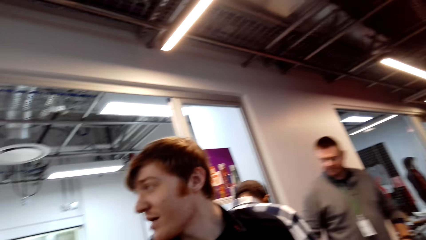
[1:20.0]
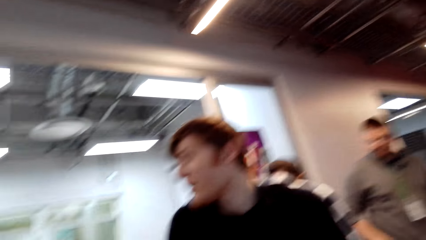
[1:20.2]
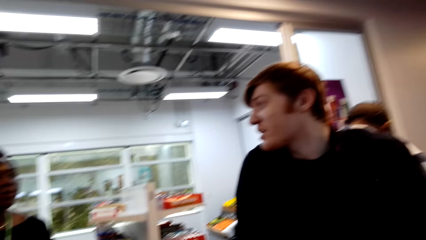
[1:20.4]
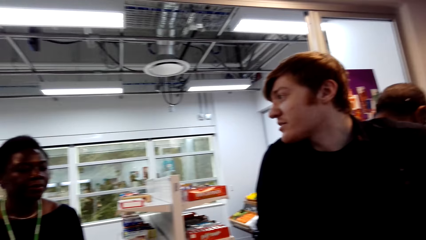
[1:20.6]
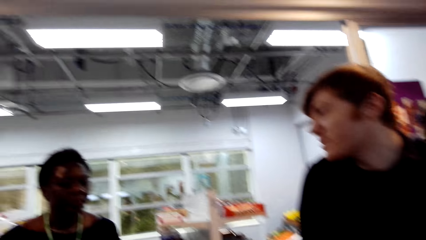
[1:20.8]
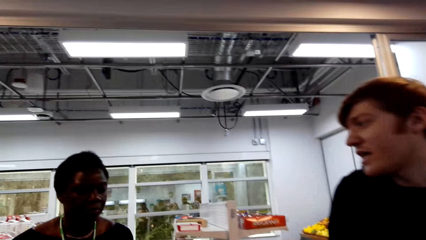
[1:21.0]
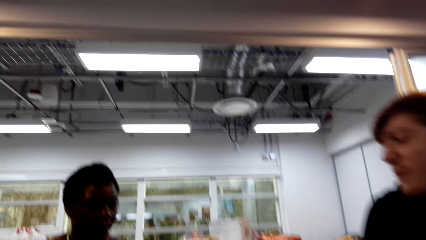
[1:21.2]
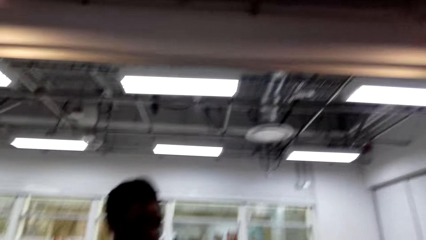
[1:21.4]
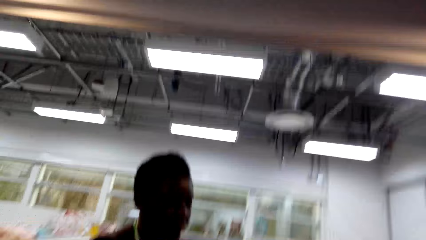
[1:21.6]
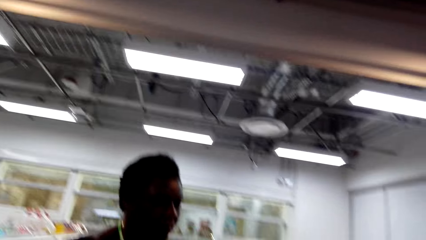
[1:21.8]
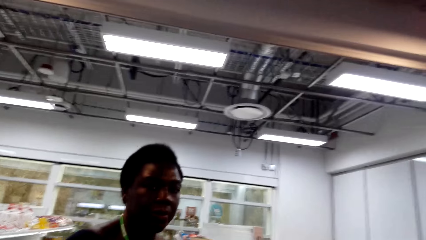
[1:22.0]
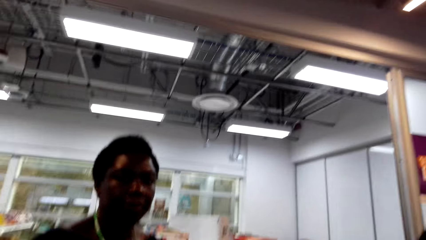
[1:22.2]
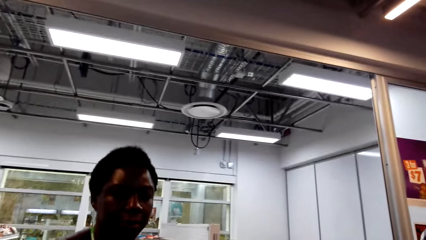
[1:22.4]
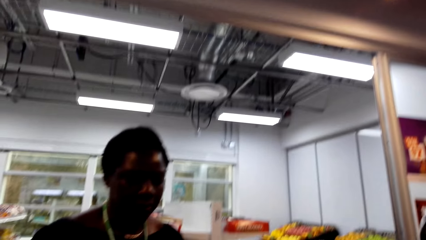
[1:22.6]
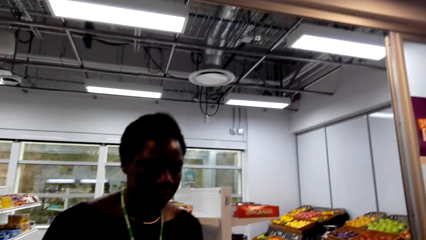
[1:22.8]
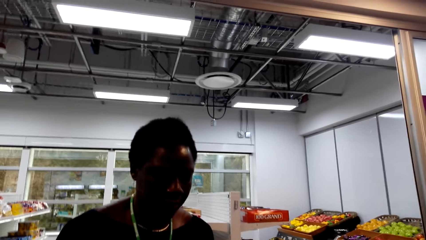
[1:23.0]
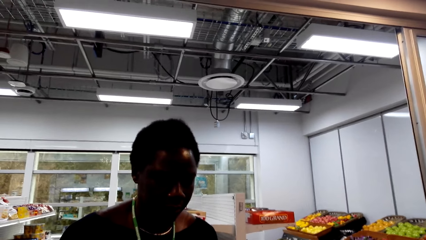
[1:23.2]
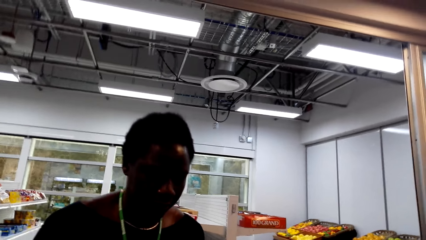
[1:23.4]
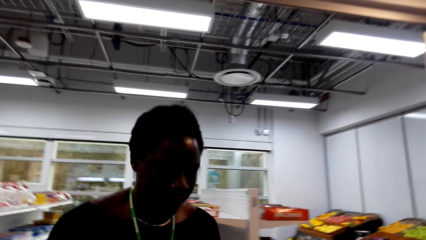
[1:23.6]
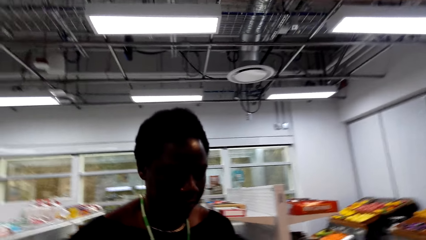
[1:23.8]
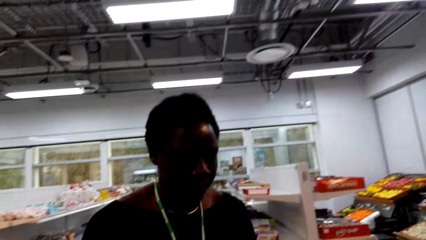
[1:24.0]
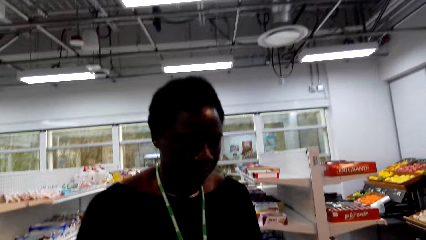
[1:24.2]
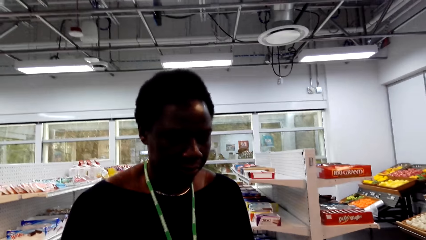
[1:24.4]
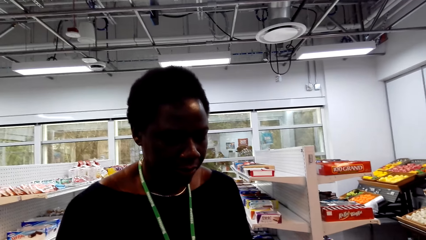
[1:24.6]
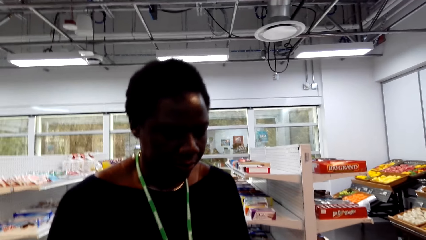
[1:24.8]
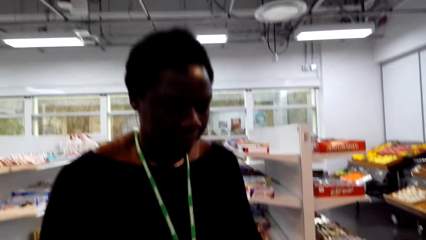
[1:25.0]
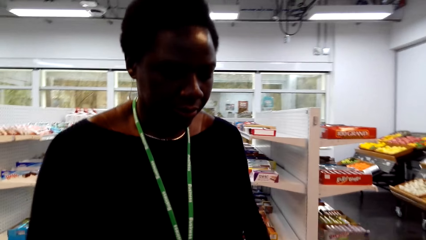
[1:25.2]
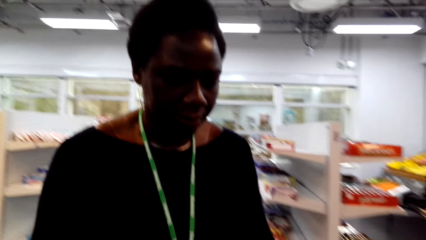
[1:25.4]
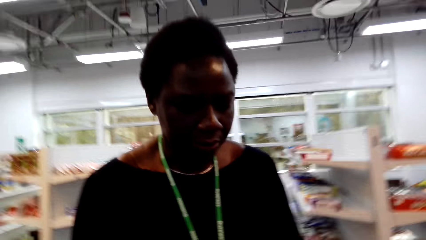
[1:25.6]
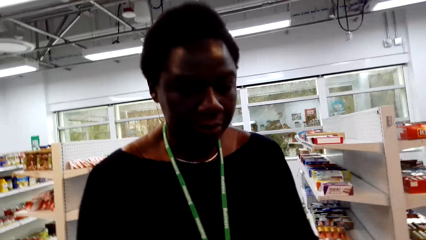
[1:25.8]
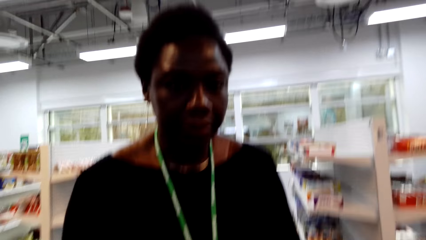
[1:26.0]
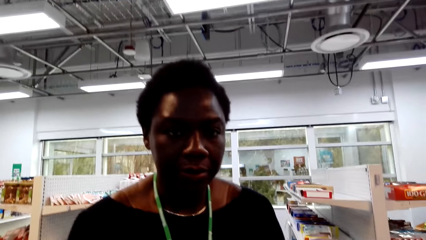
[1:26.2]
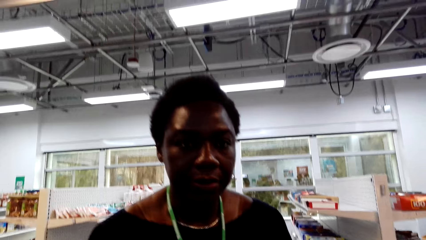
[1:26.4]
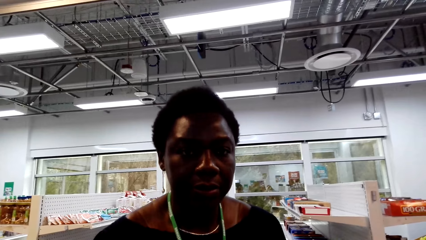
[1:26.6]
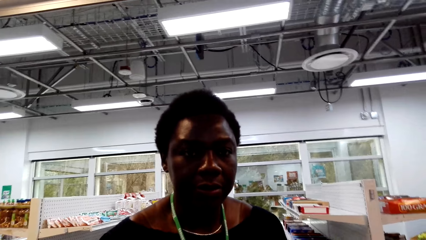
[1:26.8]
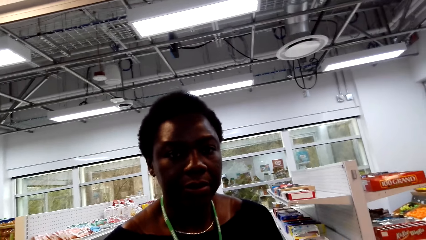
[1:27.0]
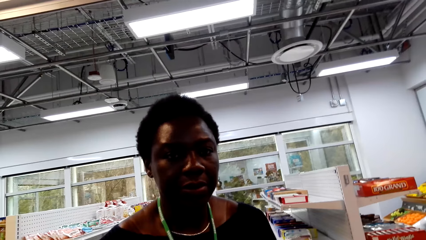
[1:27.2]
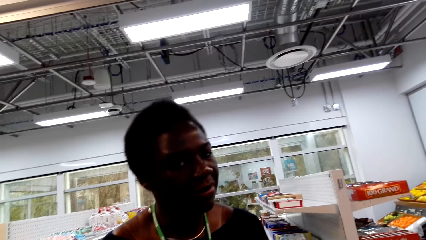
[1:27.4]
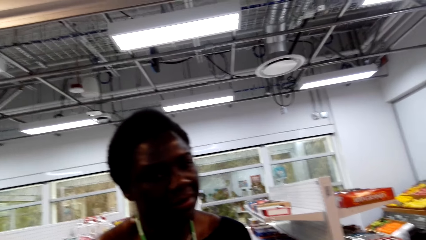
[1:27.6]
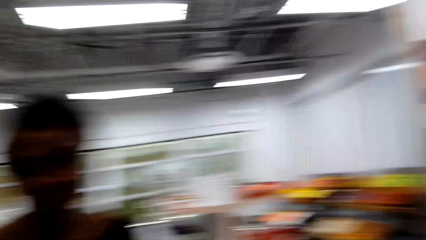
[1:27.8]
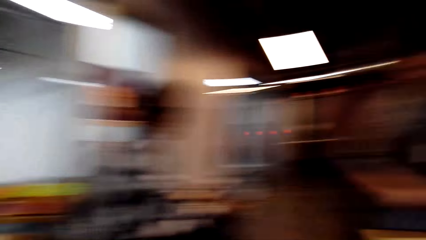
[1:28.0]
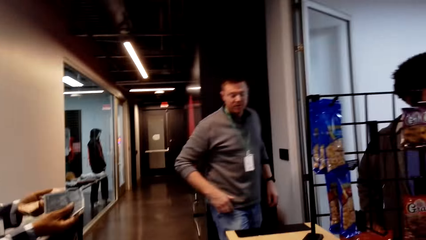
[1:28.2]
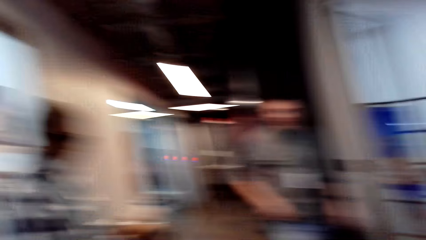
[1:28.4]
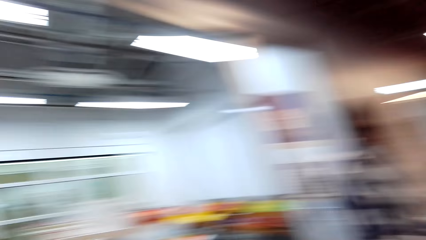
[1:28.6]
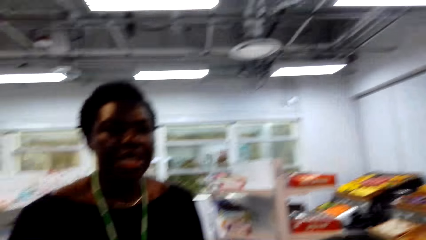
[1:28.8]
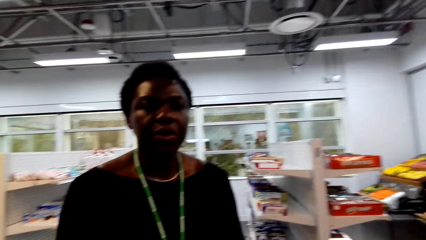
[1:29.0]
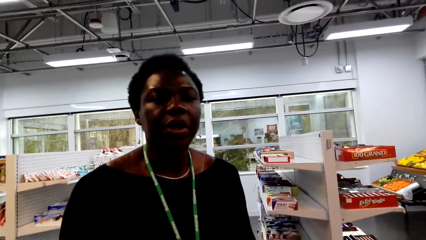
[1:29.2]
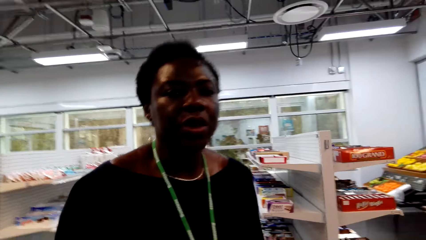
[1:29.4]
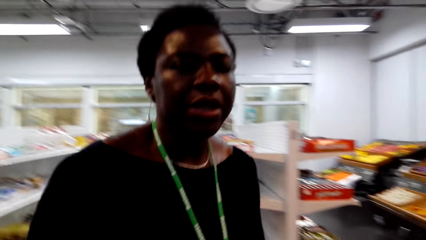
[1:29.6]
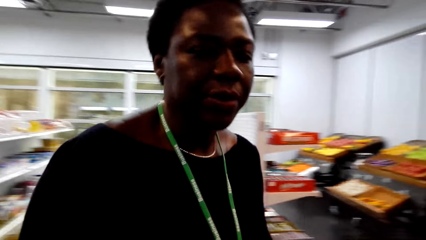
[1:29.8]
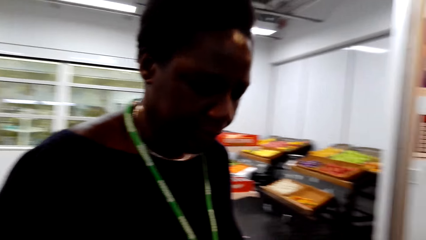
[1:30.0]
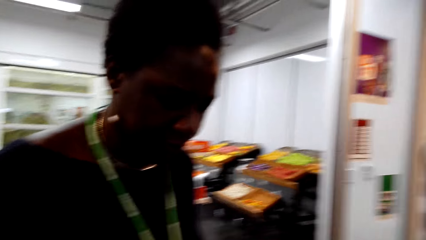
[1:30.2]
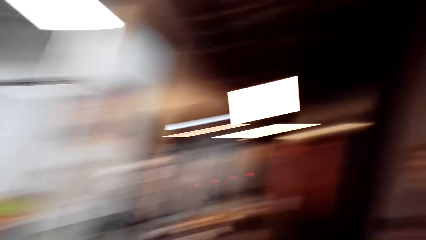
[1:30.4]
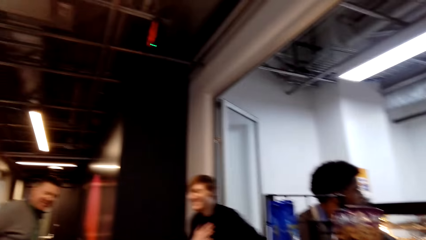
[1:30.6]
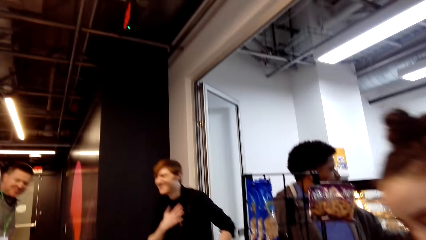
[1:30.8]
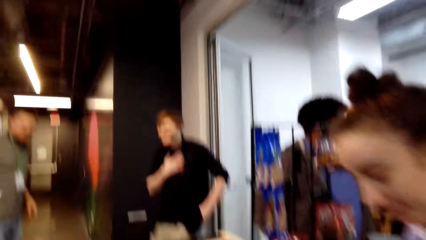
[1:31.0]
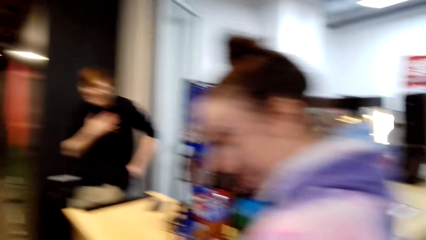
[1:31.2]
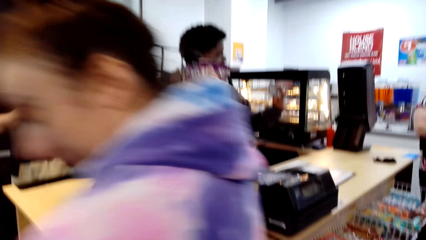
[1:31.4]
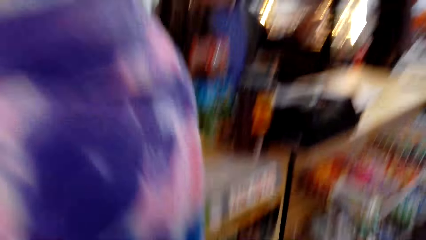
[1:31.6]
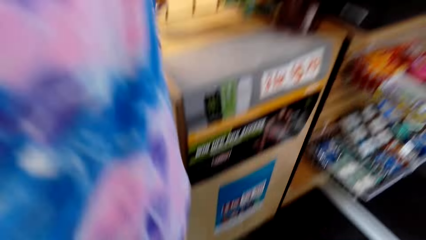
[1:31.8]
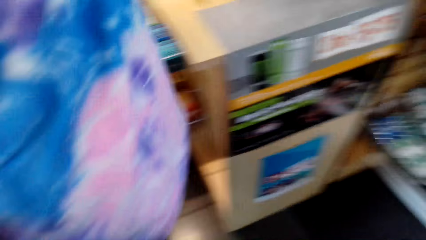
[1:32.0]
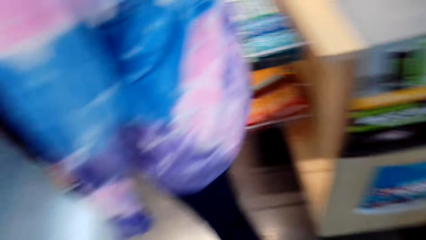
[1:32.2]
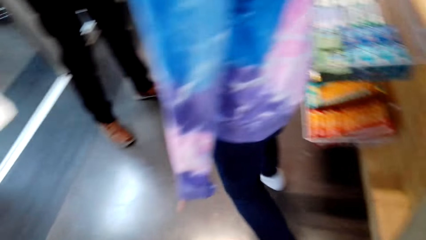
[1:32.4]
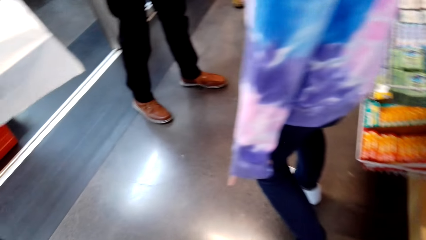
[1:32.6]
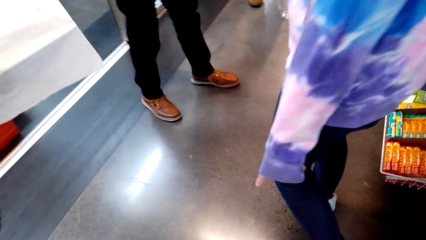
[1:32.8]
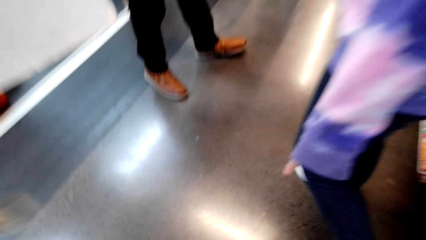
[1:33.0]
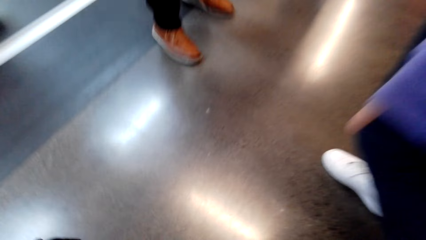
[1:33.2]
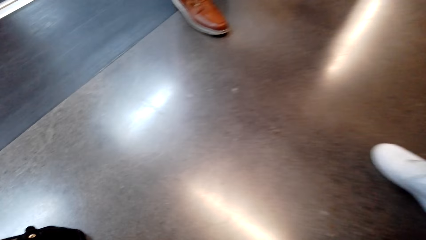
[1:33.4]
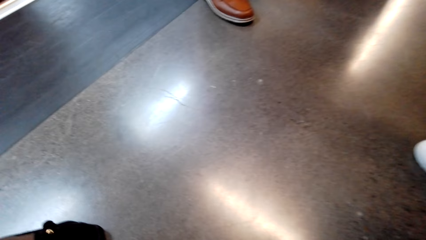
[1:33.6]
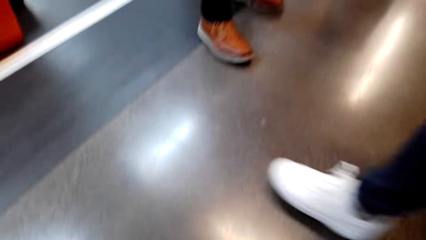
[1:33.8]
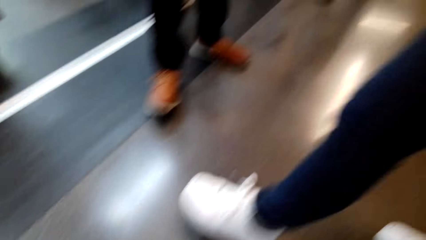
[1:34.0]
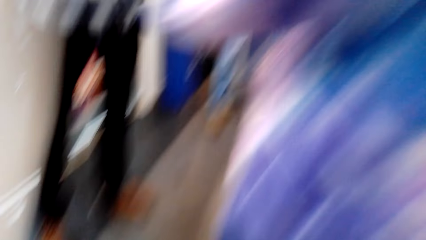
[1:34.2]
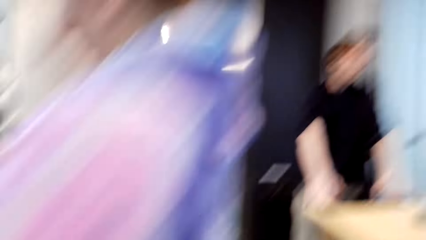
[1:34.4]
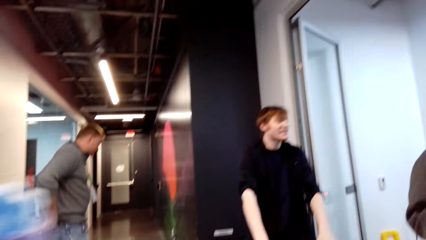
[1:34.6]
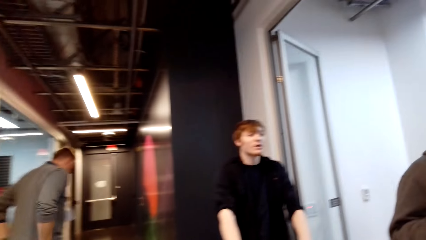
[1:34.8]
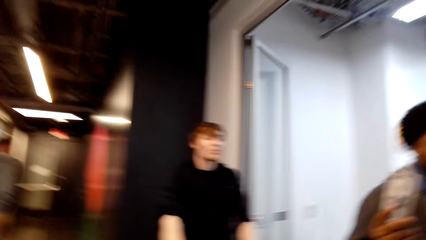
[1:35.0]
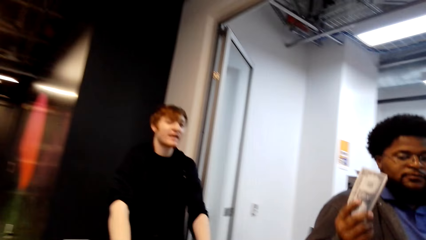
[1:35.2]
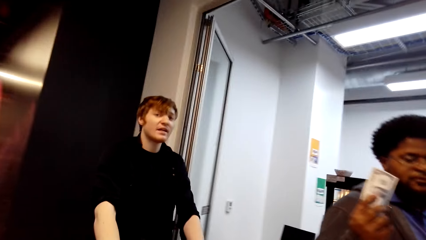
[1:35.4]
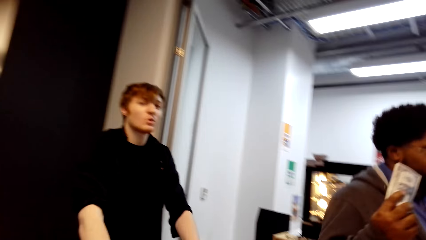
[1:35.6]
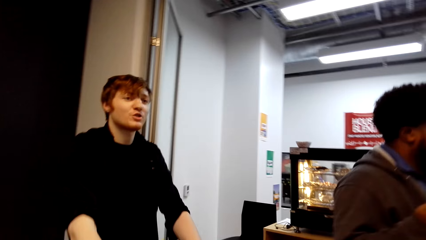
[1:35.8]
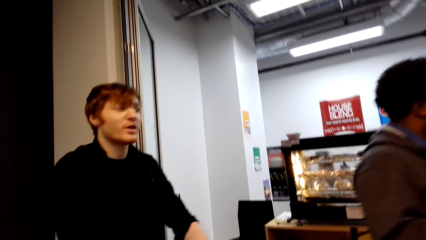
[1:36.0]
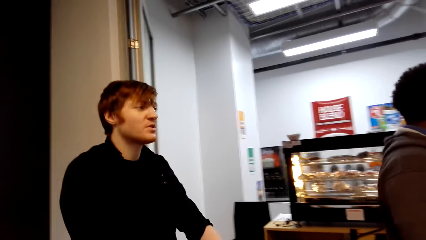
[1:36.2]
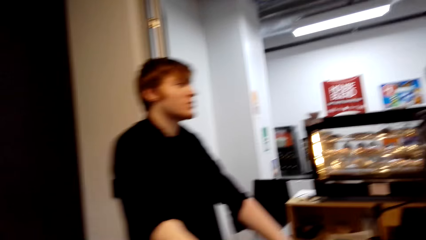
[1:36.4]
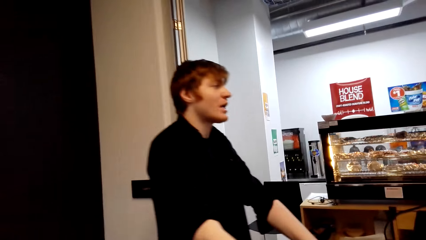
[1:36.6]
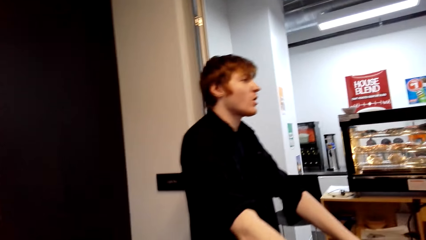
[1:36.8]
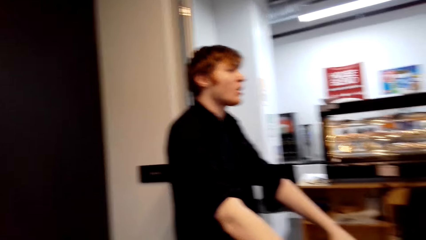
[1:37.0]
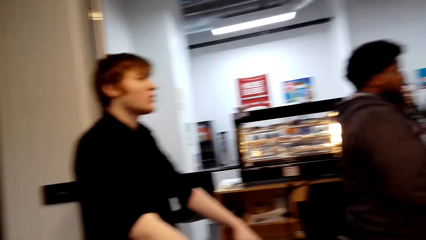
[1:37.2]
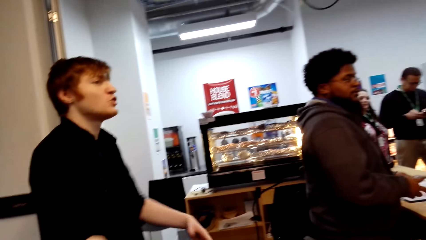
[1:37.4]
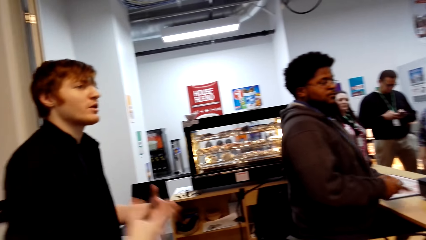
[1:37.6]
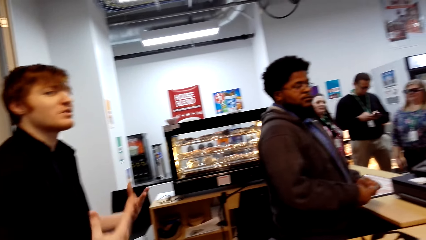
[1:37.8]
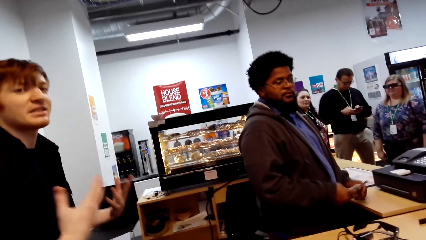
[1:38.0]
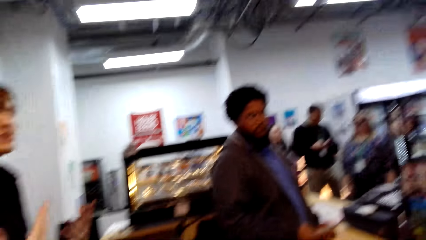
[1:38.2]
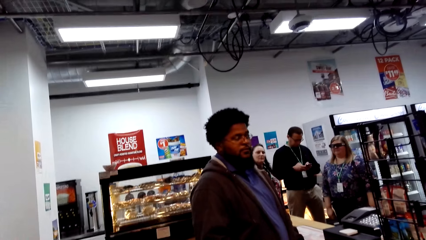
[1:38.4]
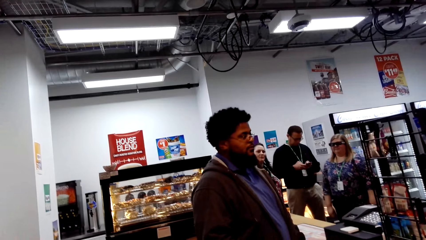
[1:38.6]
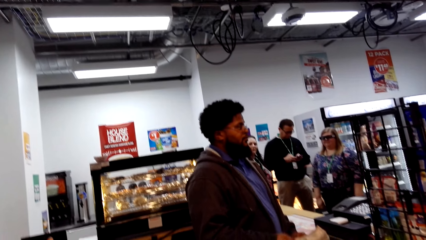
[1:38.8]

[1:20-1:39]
The camera wearer talks with a man. They talk to a woman. They talk with the woman. The woman nods her head. The camera wearer looks on the other side. The woman talks to the camera wearer. The camera wearer looks around the supermarket. Another woman walks beside the camera wearer and gestures with her hand. The camera wearer looks at the floor. The man talks beside another man. The other man holds a note.
